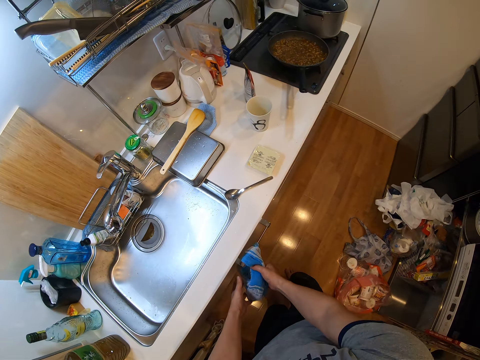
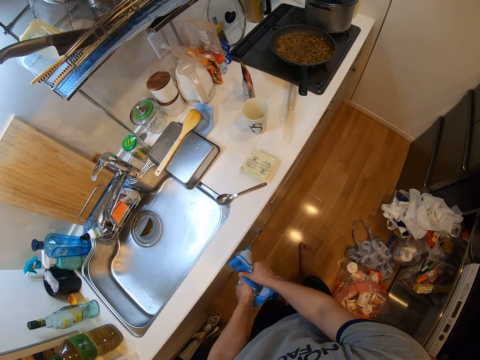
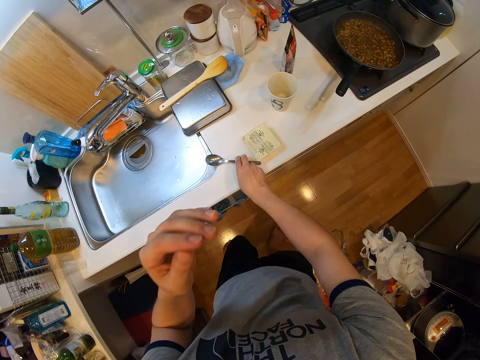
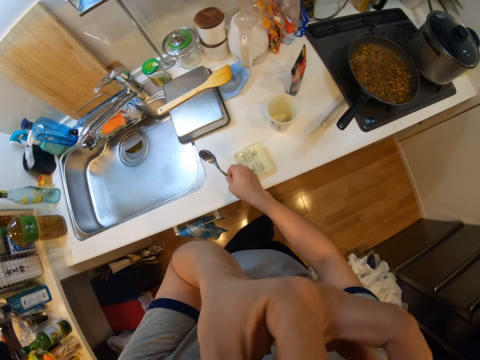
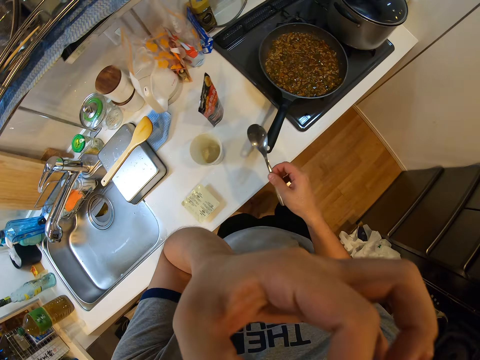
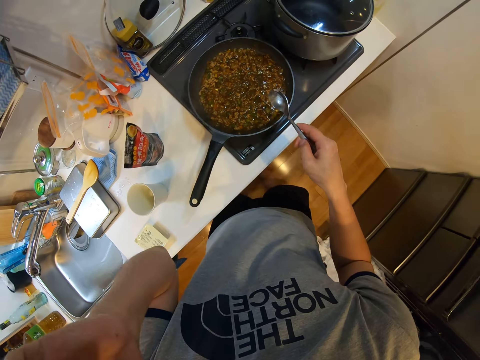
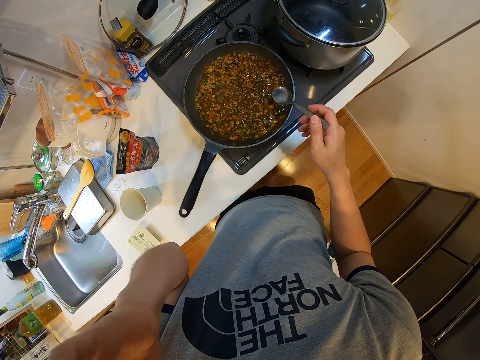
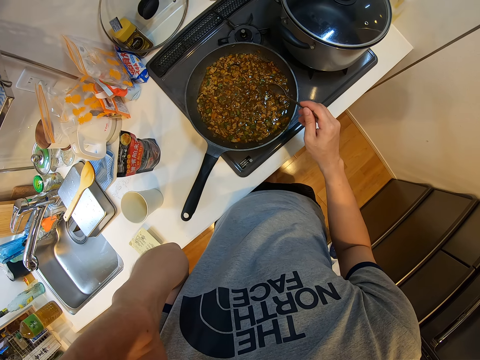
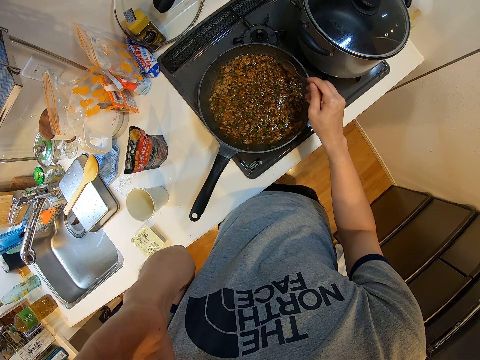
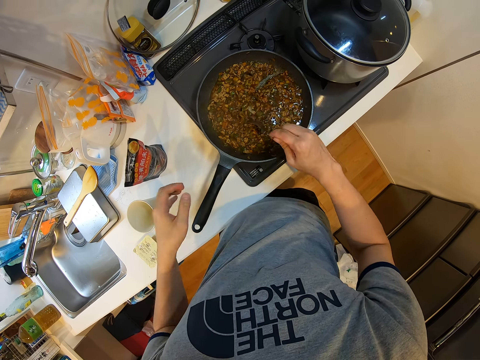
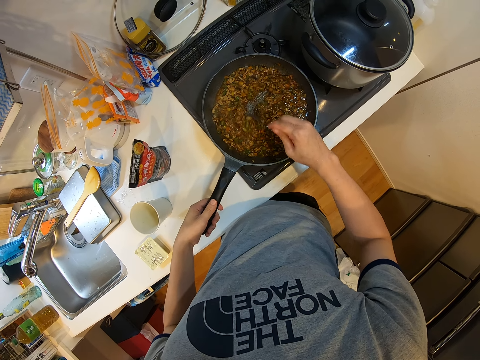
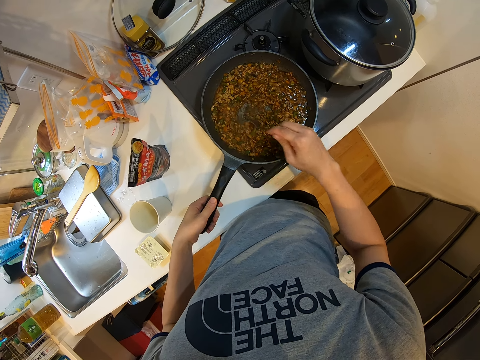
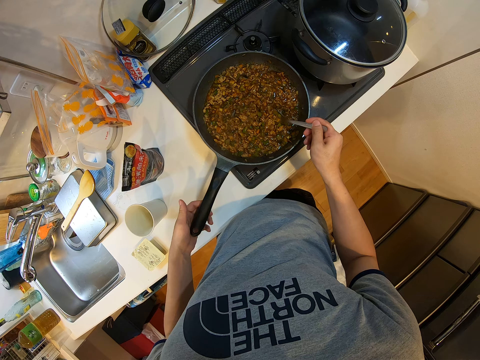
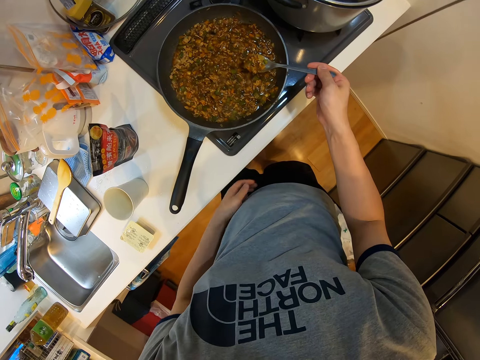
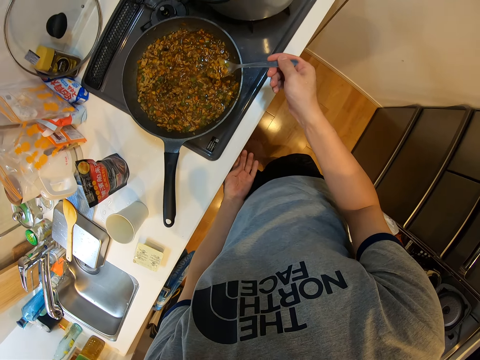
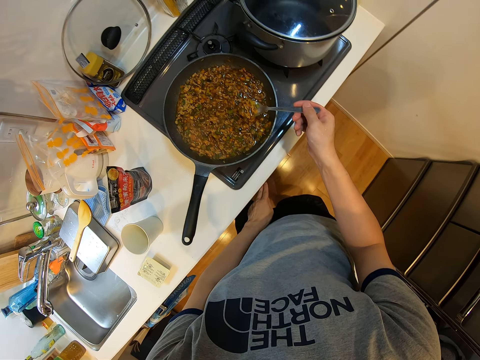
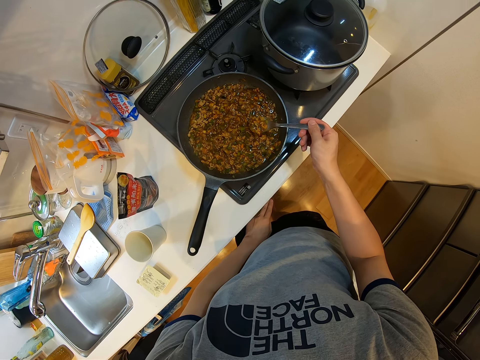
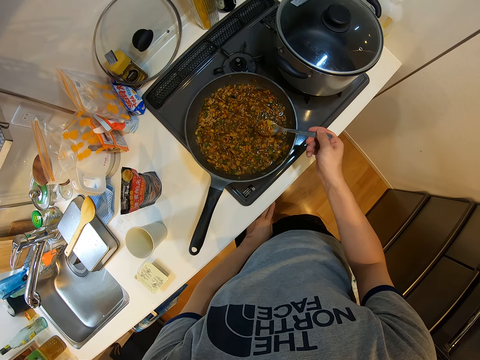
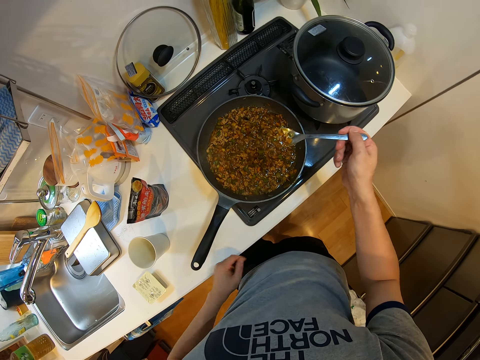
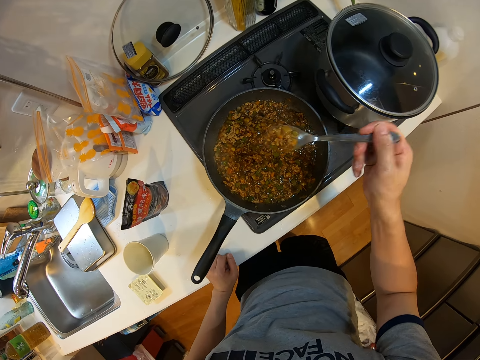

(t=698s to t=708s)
The camera wearer wipes his hands with the kitchen towel in front of the cabinet. He picks up the spoon on the kitchen top. He walks to the cooking area. He stirs the food in the frying pot or cooking pot with the spoon. He holds the cooking pot handle and stirs something with the spoon. He adjusts the cooker knob with his left hand. He lifts the spoon with something. He scoops out a portion of the food with the spoon.
